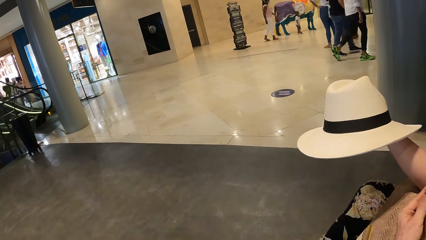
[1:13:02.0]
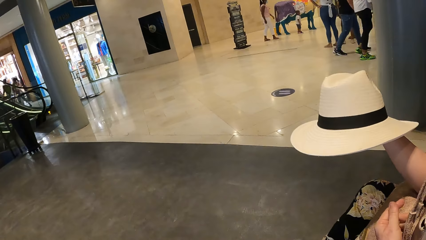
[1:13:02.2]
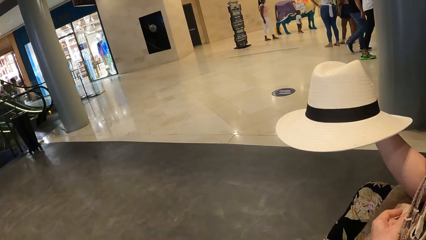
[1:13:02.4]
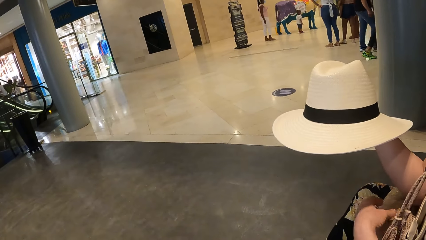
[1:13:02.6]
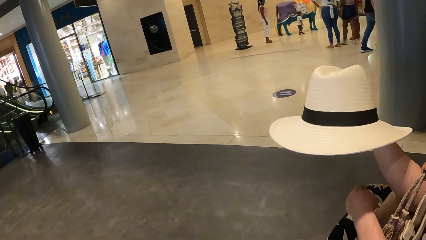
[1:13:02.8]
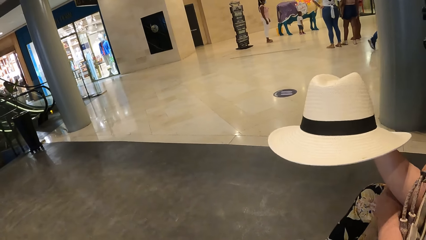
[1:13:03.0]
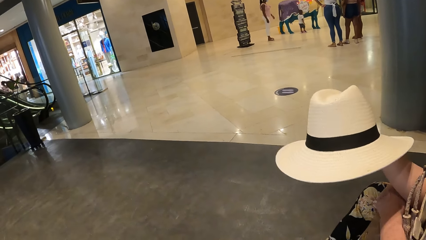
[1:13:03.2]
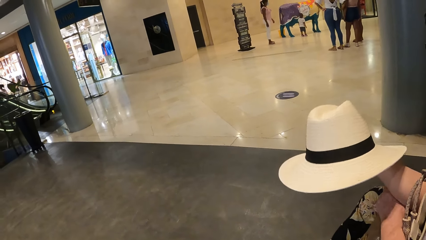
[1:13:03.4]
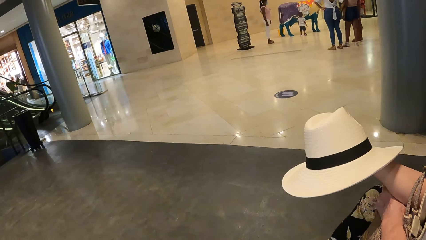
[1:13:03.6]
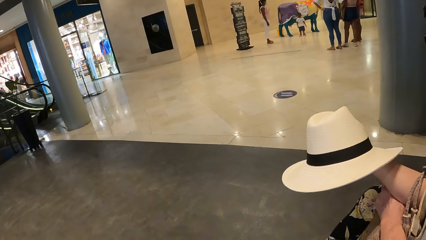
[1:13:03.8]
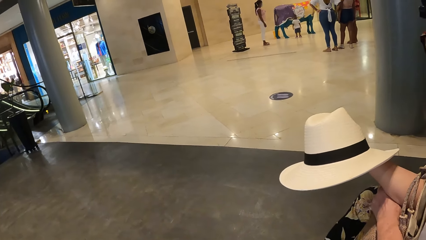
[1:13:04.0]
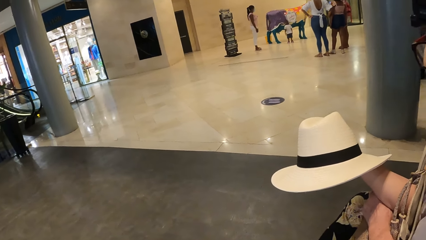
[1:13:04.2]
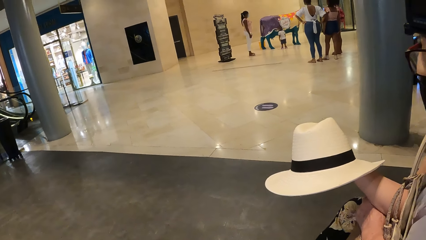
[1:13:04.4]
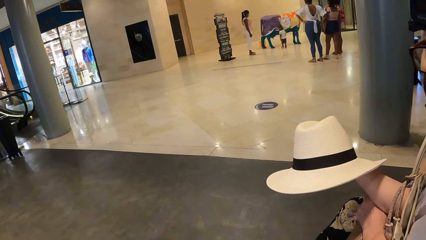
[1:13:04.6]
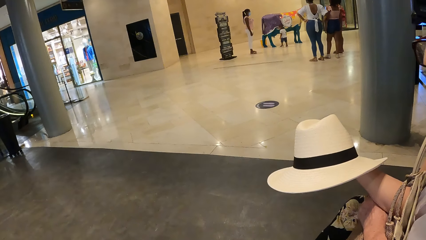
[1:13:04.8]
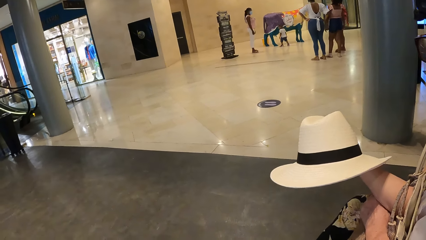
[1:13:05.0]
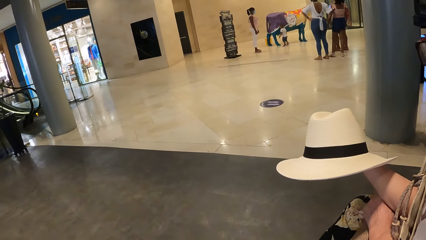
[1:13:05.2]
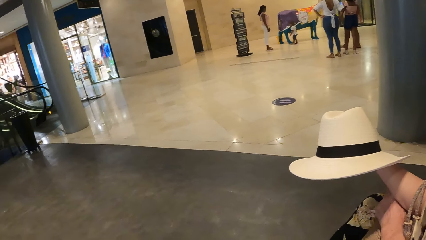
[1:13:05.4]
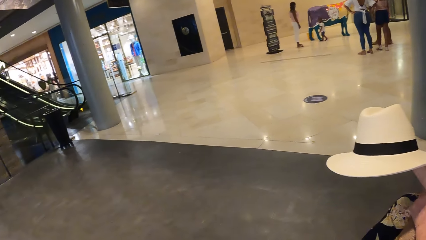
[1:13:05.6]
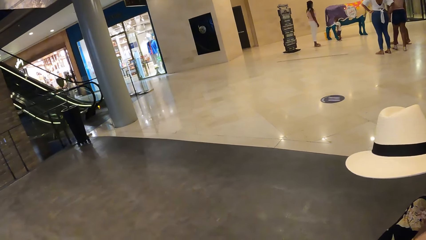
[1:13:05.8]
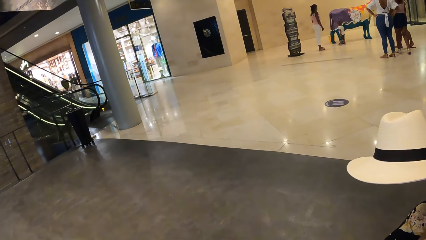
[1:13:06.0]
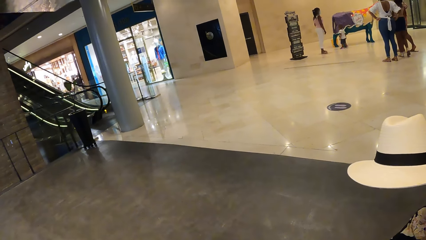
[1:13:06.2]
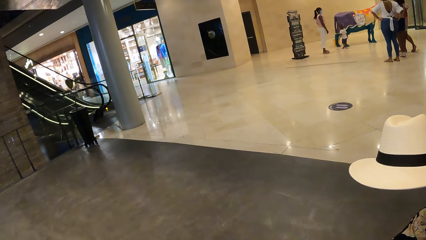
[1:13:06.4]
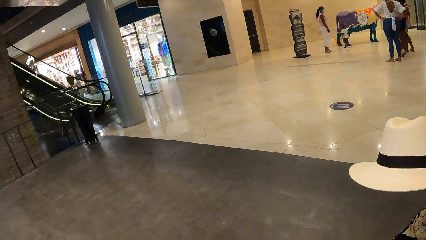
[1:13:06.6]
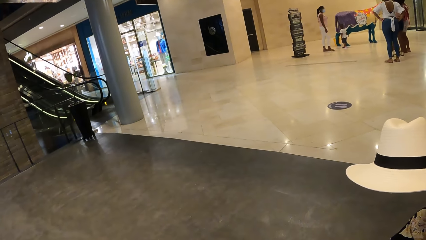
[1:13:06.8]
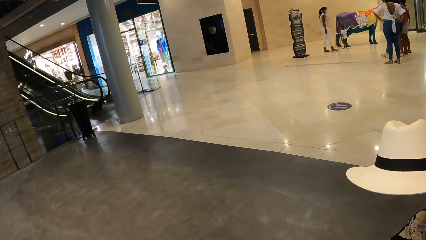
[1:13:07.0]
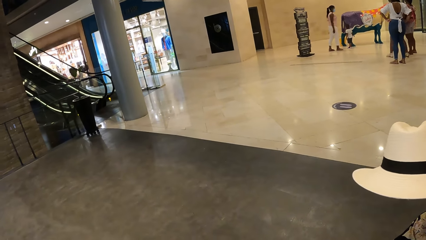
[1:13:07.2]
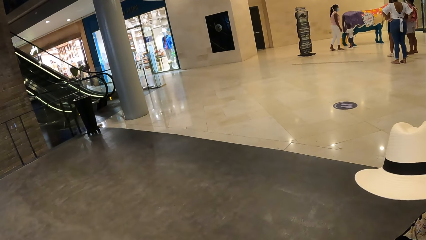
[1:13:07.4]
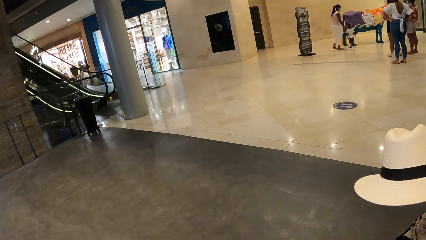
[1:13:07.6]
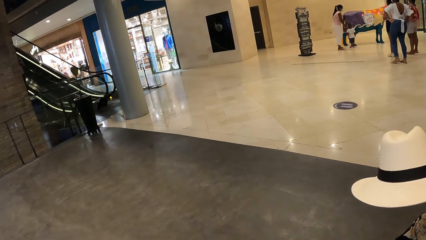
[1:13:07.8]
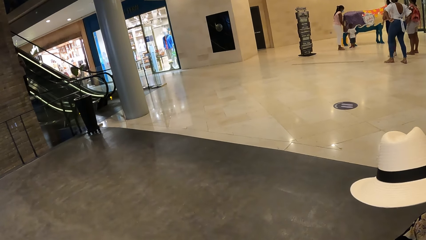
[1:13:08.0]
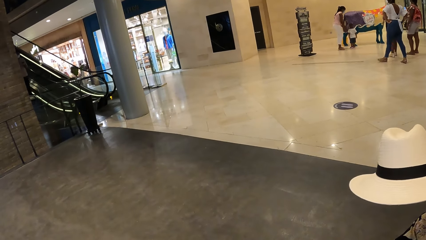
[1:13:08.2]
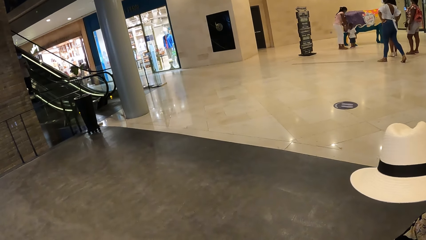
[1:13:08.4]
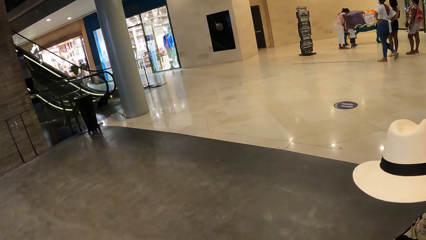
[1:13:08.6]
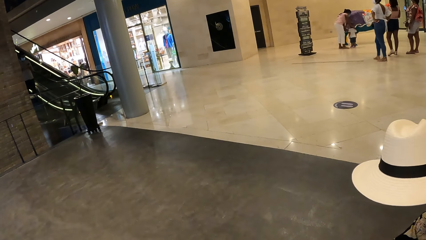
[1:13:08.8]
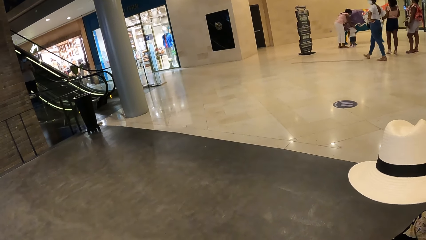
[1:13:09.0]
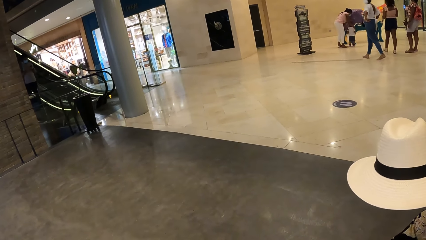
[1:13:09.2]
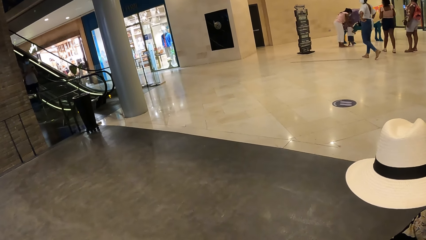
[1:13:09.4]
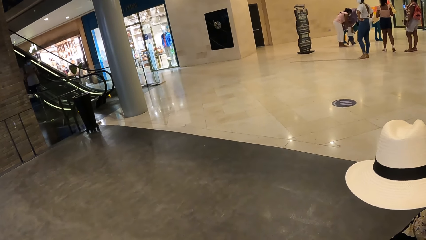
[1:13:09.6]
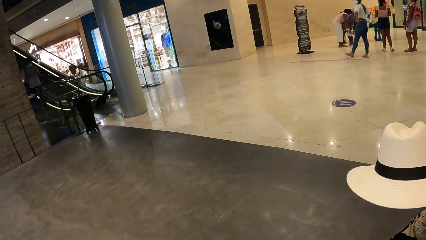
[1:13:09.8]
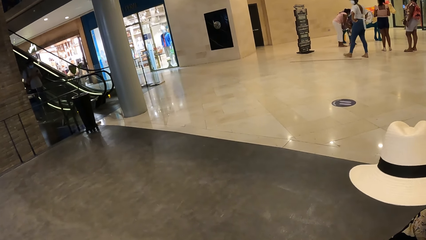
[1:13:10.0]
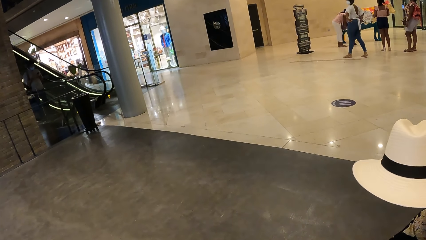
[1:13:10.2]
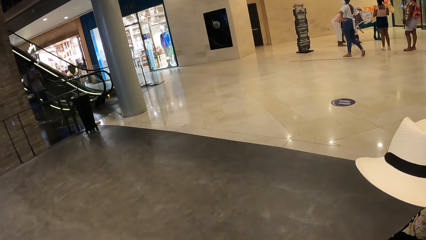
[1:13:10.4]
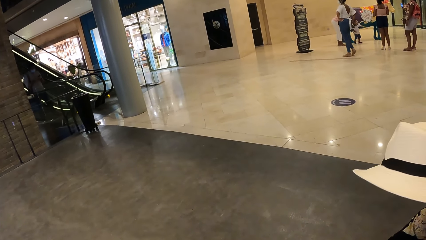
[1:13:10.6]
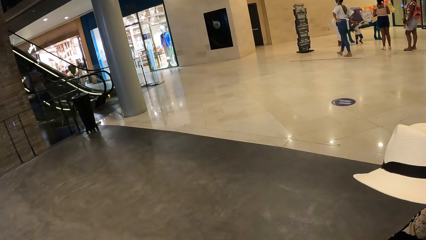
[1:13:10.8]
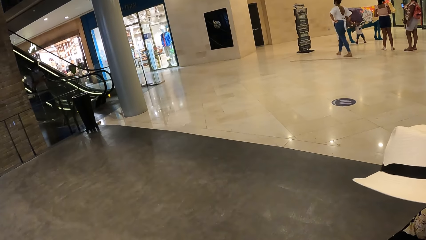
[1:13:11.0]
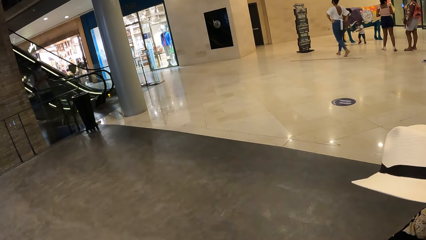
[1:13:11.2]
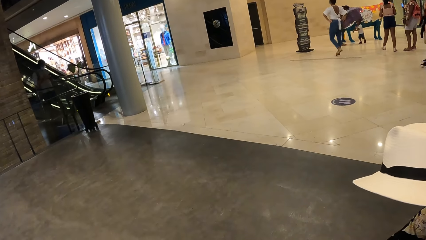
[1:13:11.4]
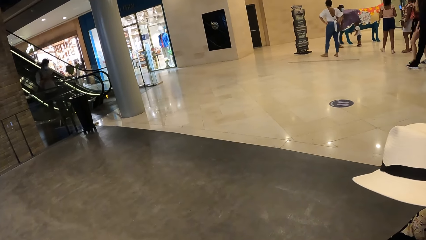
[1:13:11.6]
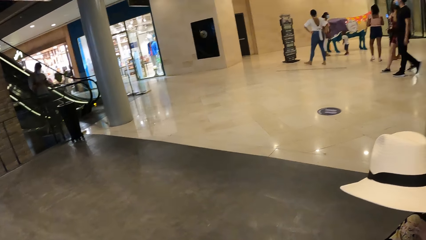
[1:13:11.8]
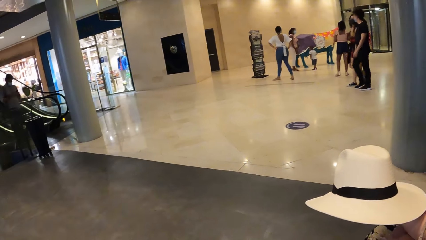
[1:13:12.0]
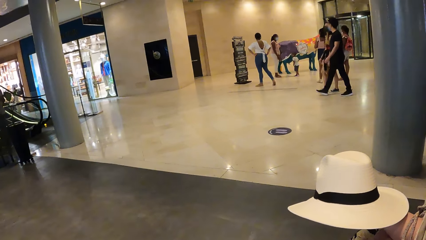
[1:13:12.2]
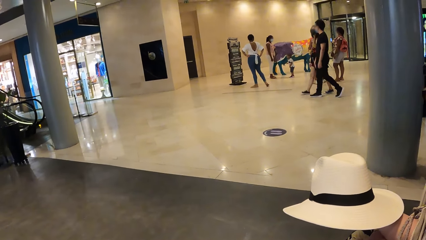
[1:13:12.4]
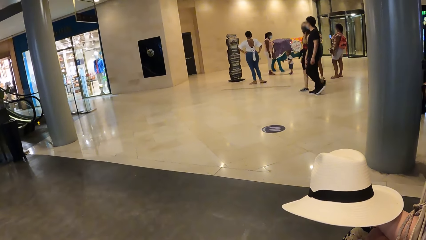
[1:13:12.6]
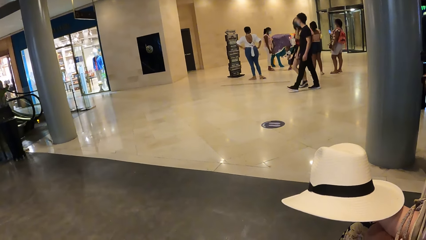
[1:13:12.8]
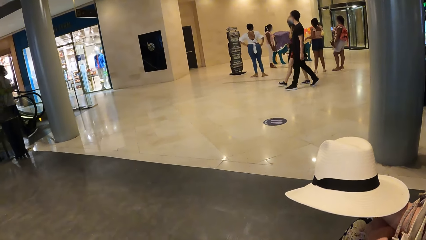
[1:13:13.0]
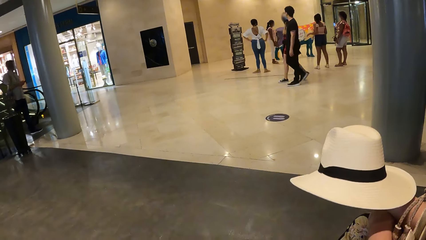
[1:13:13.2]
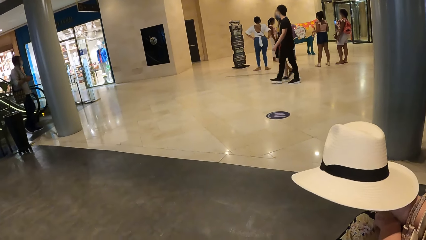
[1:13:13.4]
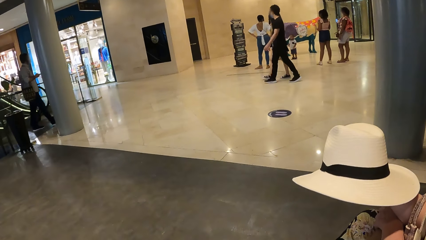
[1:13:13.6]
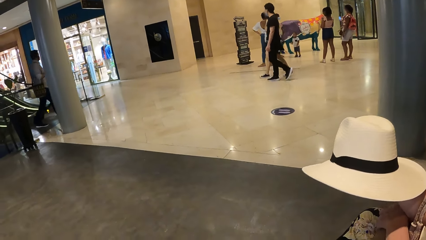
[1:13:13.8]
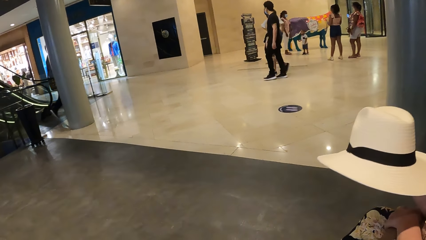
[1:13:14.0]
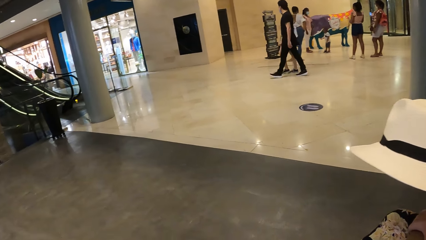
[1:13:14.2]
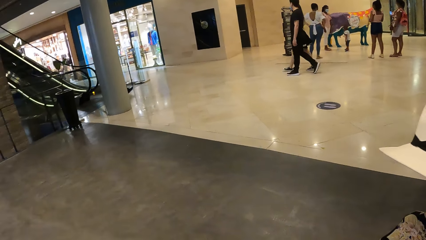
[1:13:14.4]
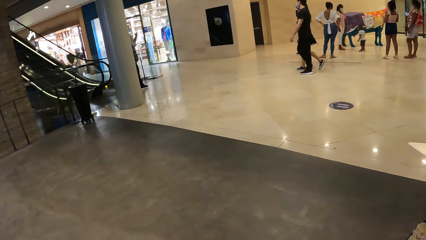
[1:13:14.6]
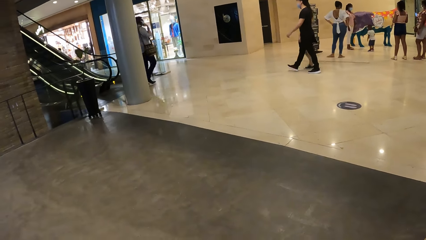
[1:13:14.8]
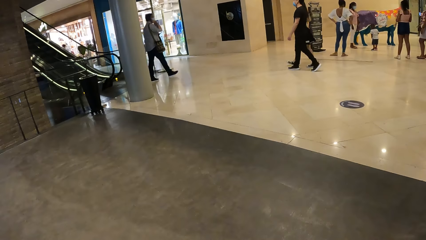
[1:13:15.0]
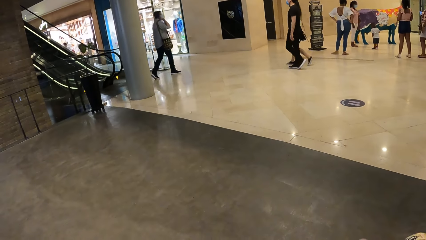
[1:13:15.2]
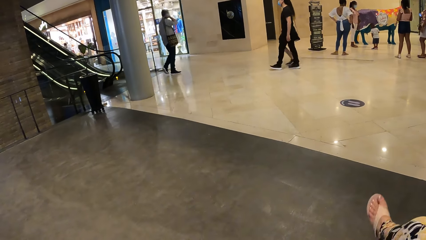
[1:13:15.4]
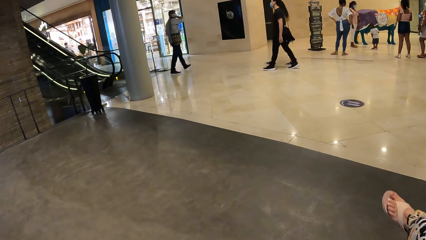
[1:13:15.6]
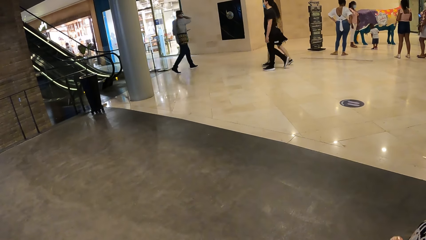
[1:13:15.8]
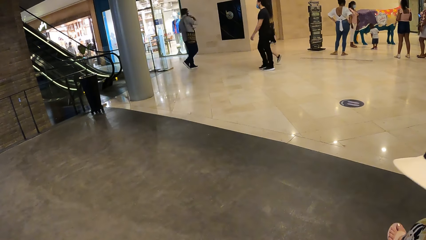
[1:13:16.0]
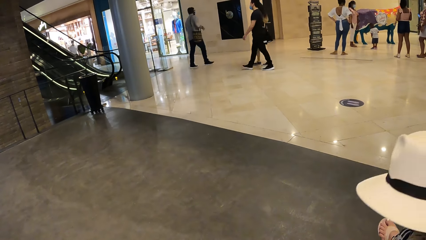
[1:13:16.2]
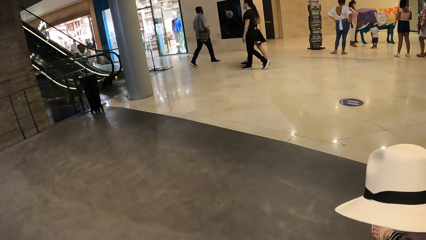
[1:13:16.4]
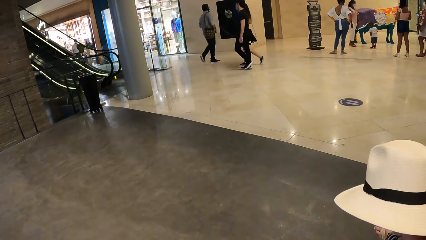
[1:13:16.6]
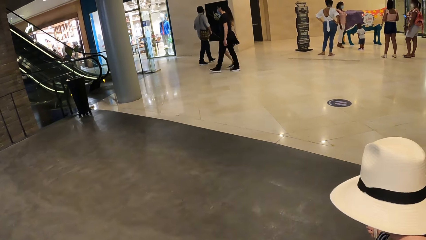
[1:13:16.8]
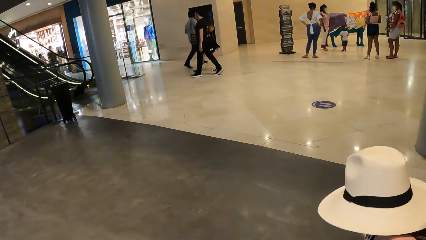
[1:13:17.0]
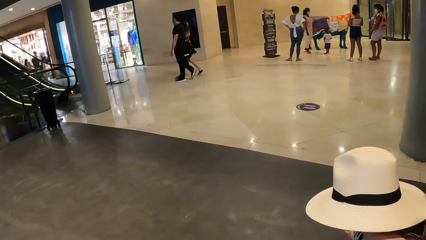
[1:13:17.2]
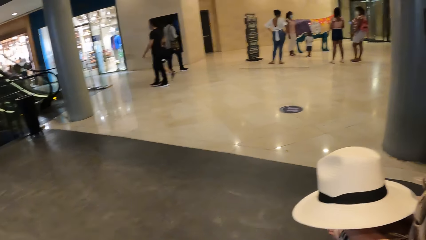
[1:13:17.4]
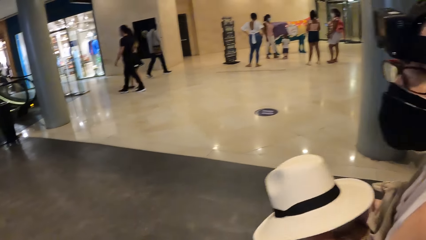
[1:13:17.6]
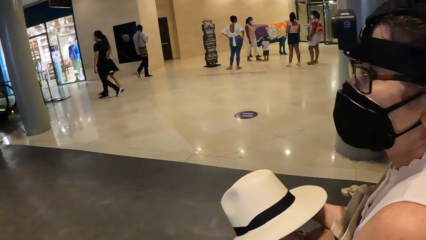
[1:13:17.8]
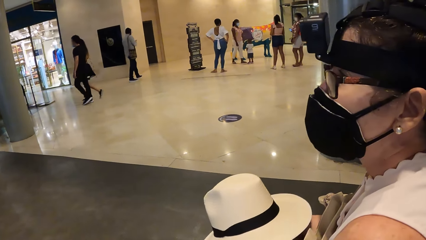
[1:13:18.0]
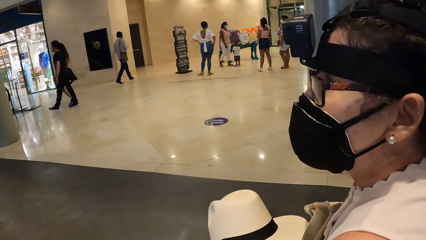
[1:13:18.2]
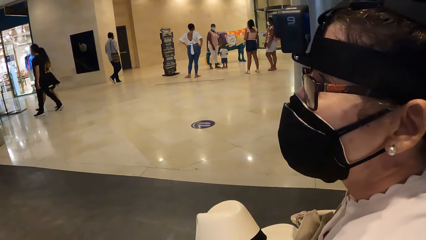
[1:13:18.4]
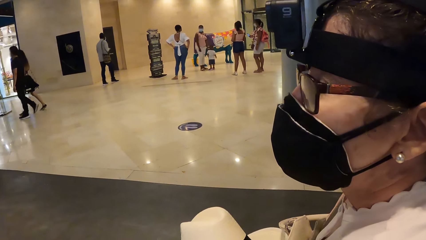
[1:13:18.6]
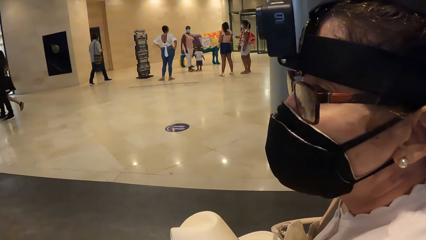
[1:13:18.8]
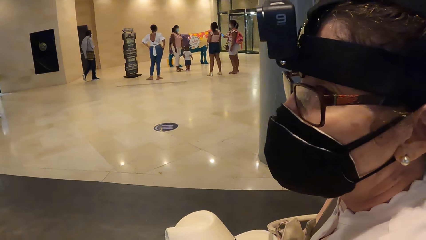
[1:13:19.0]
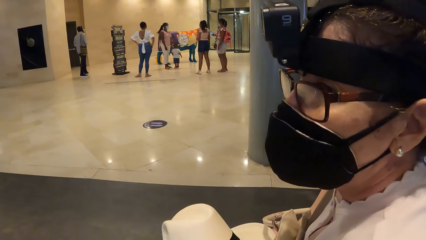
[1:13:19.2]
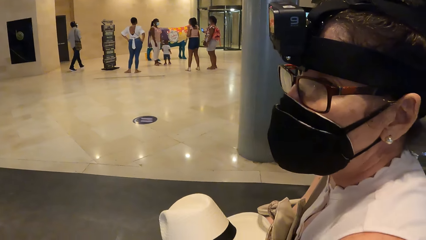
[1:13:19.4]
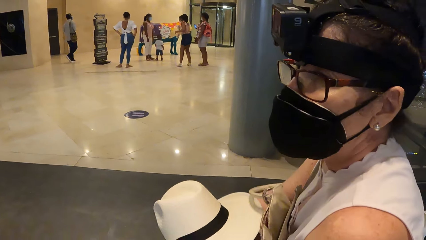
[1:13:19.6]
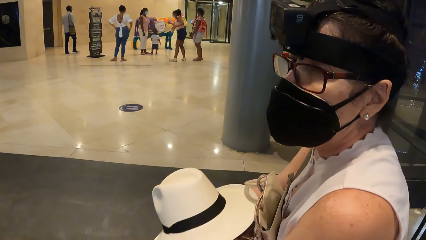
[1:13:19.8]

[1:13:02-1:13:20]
A woman moves her hand. The camera wearer looks around. The woman moves a hat. The camera wearer looks around. They look around again. The woman moves her leg and moves the hat.
